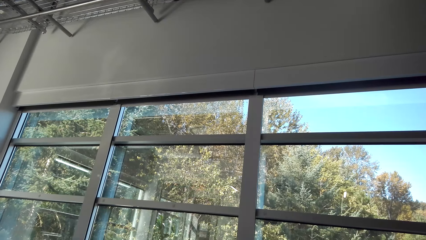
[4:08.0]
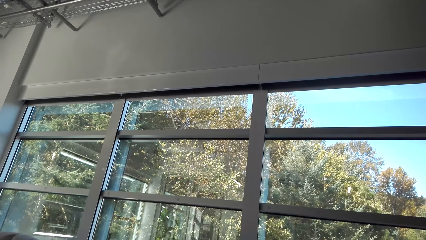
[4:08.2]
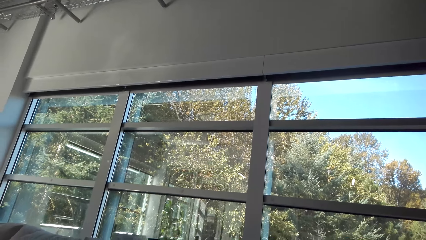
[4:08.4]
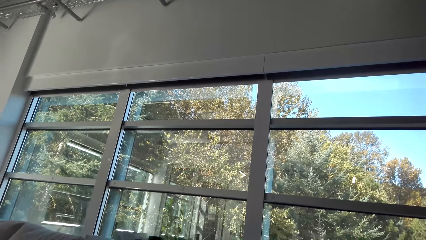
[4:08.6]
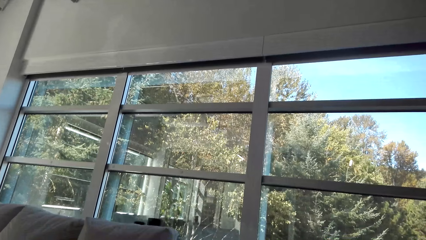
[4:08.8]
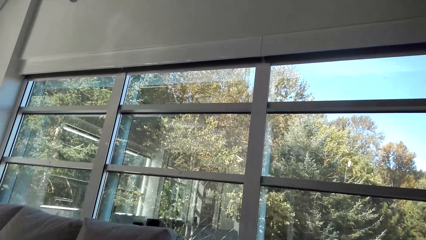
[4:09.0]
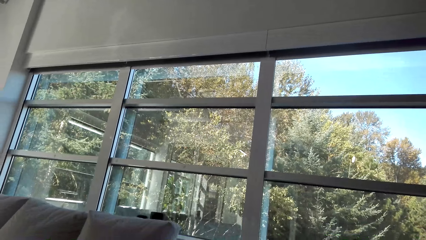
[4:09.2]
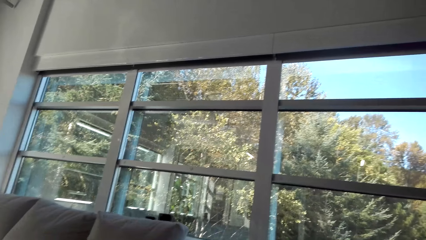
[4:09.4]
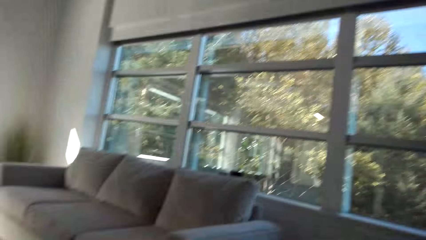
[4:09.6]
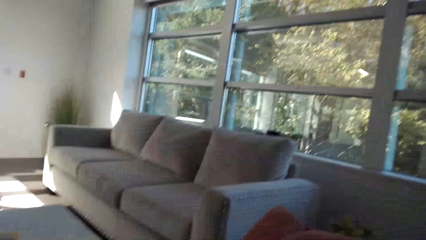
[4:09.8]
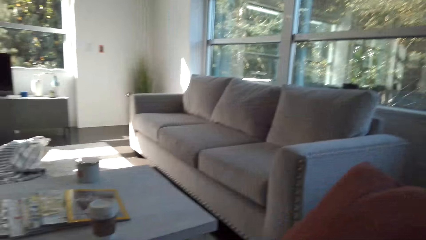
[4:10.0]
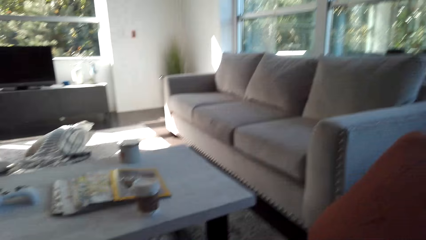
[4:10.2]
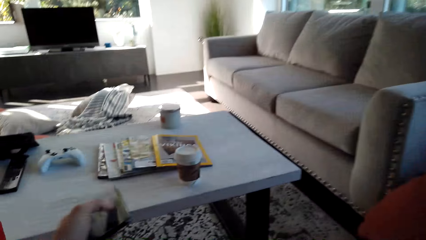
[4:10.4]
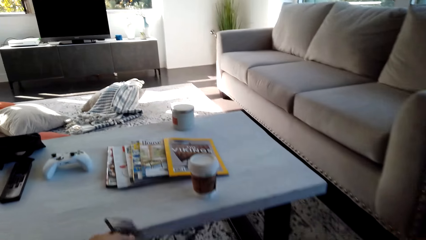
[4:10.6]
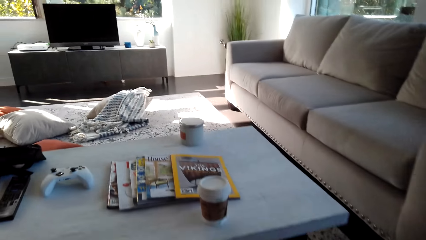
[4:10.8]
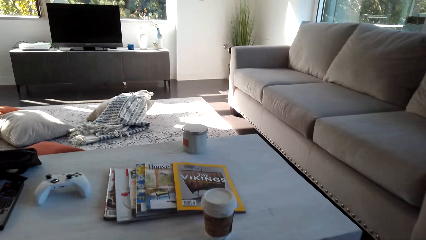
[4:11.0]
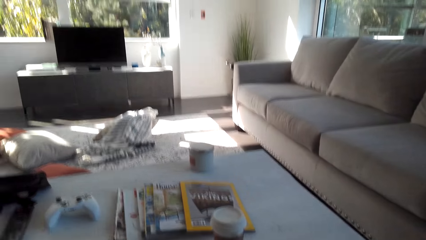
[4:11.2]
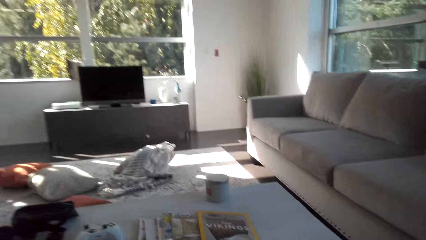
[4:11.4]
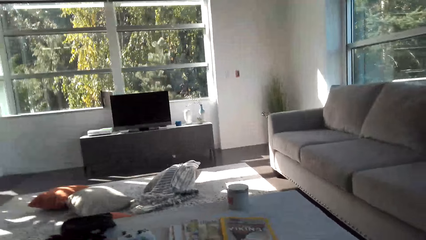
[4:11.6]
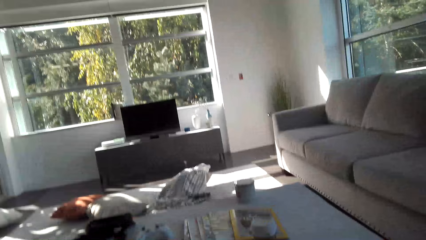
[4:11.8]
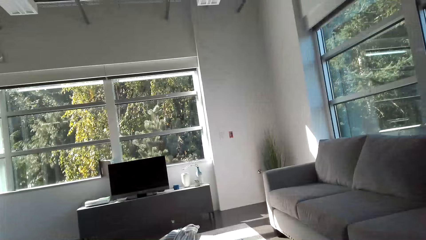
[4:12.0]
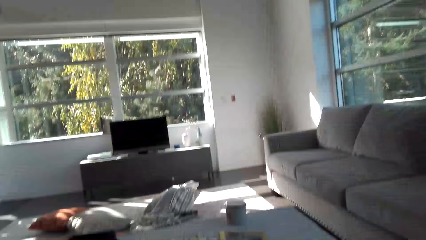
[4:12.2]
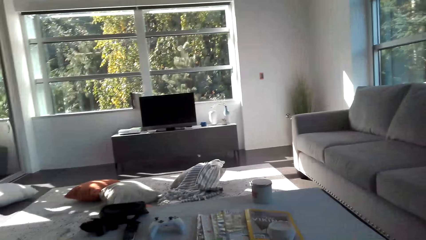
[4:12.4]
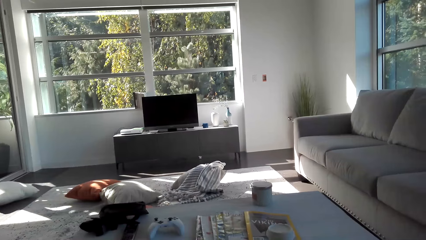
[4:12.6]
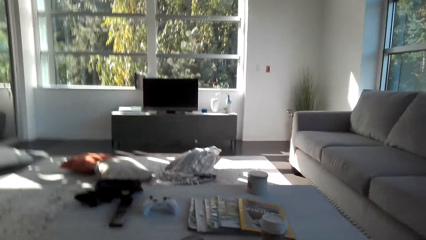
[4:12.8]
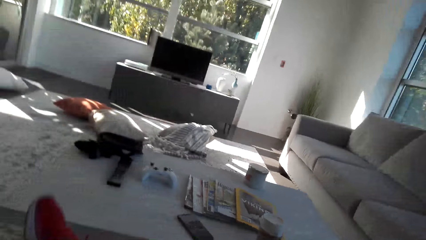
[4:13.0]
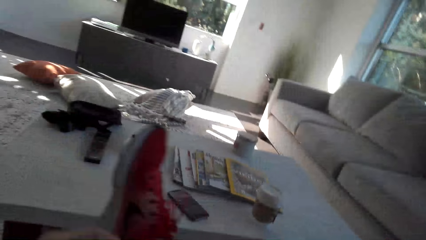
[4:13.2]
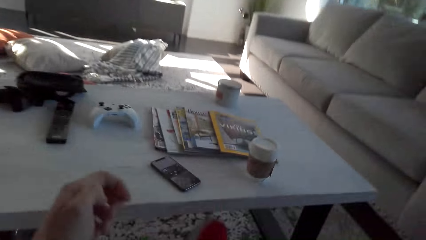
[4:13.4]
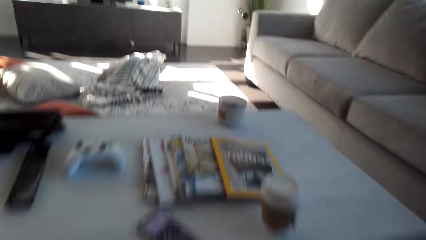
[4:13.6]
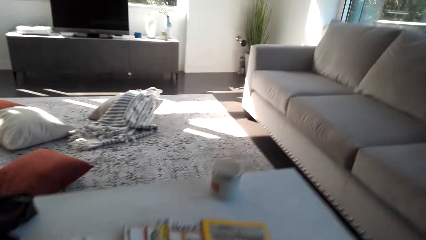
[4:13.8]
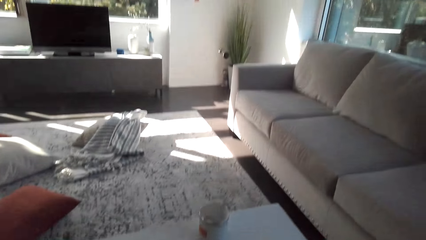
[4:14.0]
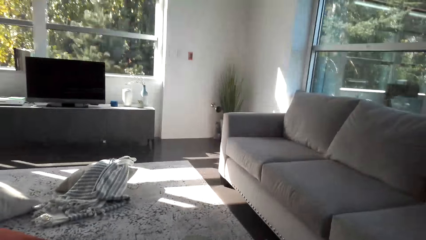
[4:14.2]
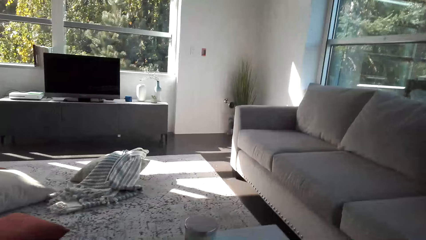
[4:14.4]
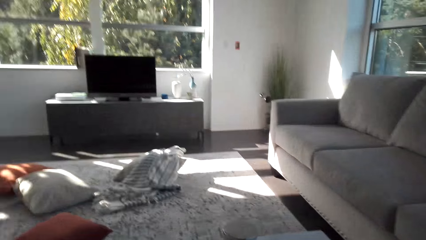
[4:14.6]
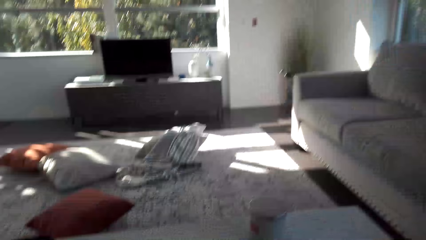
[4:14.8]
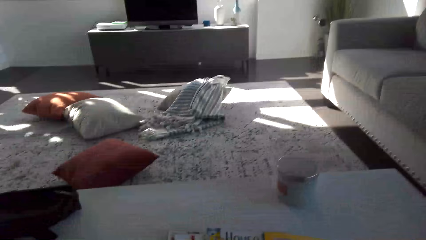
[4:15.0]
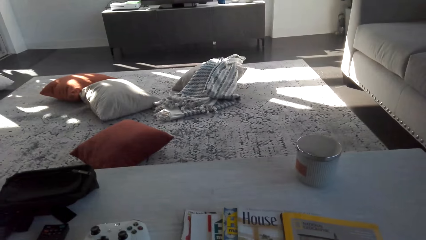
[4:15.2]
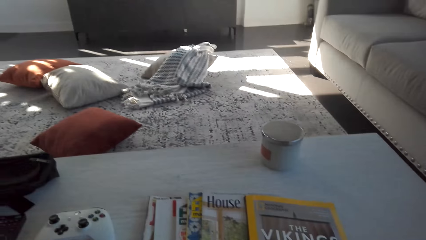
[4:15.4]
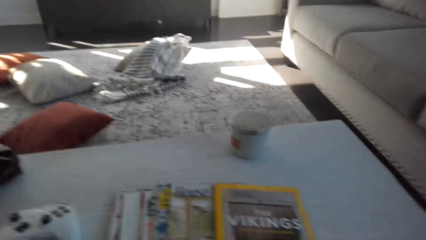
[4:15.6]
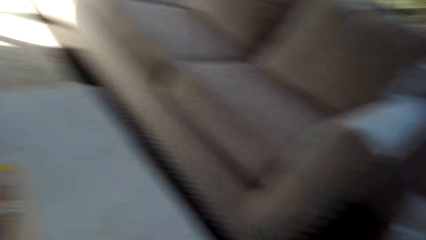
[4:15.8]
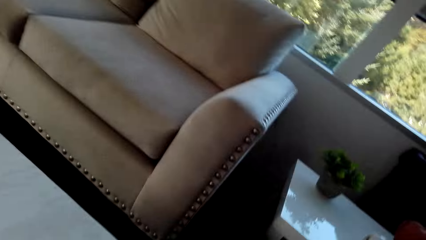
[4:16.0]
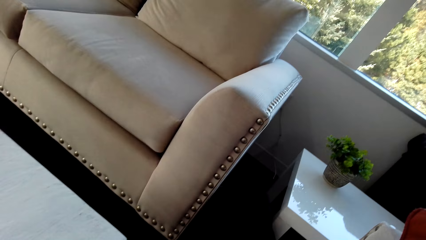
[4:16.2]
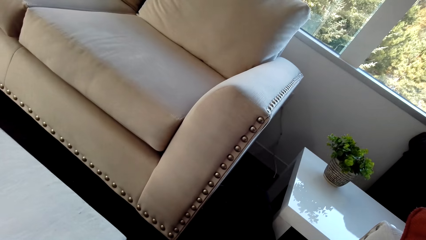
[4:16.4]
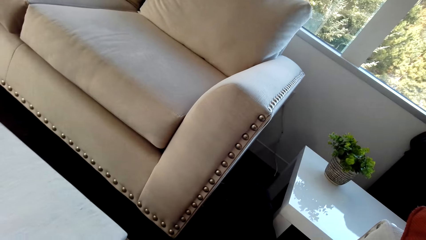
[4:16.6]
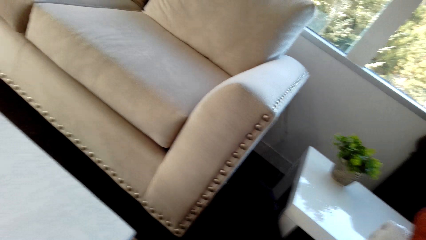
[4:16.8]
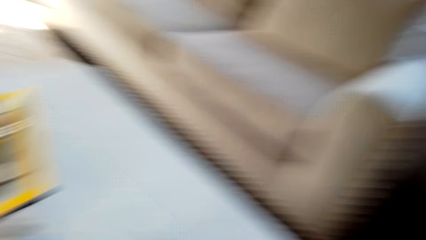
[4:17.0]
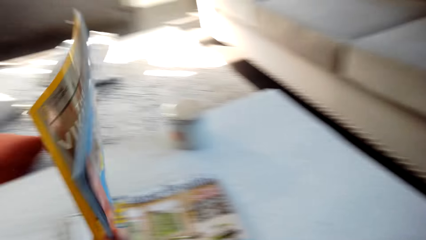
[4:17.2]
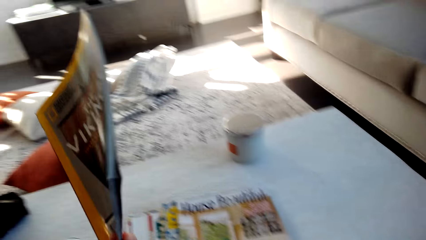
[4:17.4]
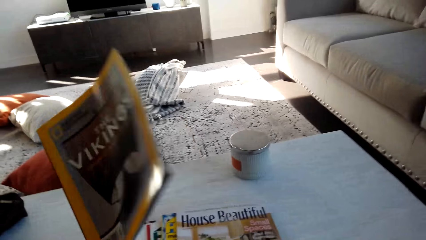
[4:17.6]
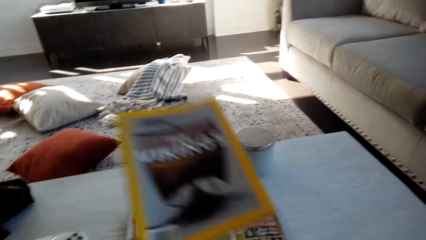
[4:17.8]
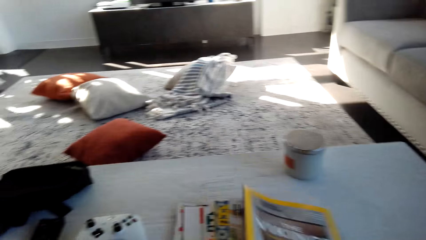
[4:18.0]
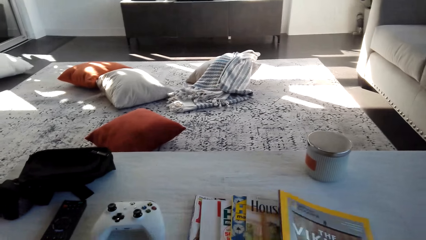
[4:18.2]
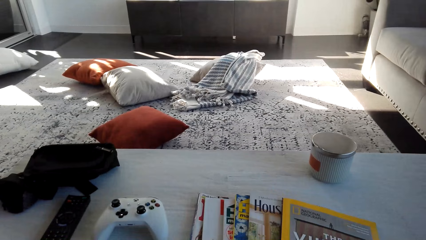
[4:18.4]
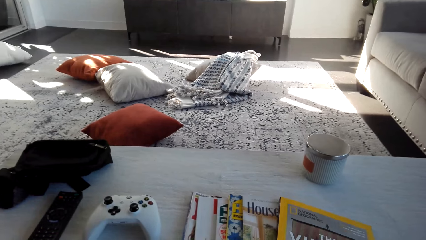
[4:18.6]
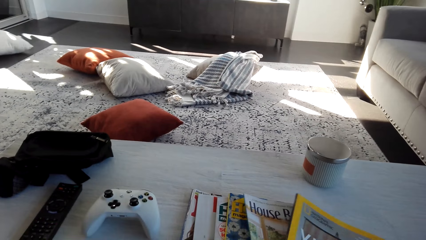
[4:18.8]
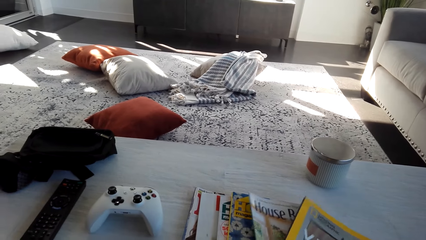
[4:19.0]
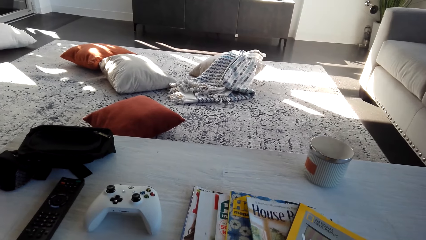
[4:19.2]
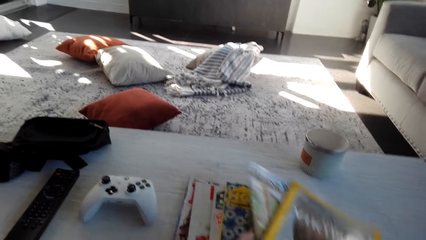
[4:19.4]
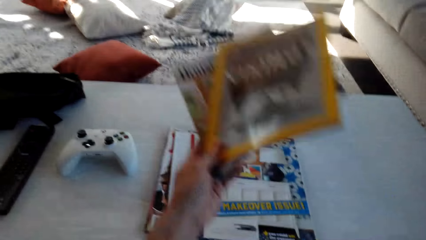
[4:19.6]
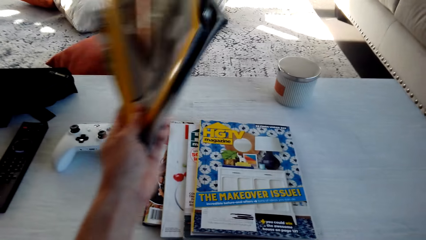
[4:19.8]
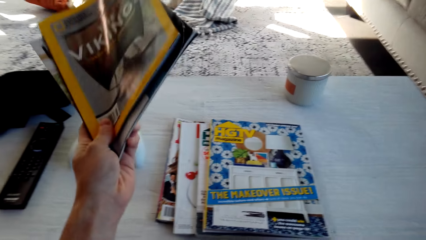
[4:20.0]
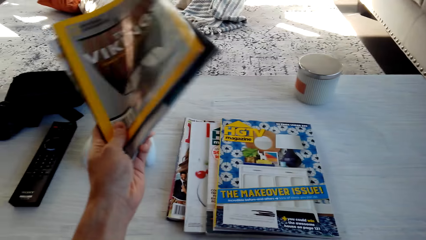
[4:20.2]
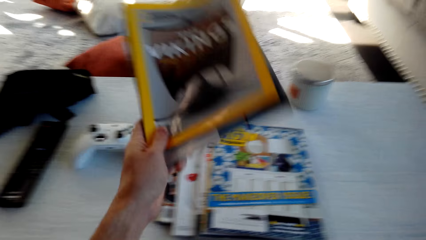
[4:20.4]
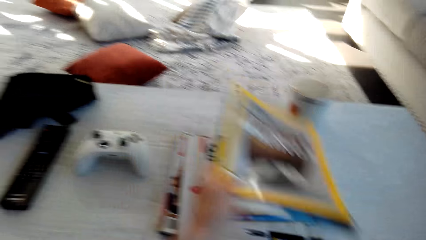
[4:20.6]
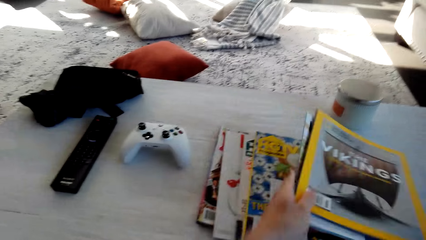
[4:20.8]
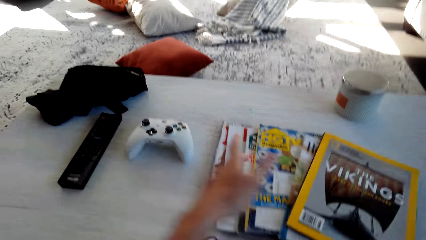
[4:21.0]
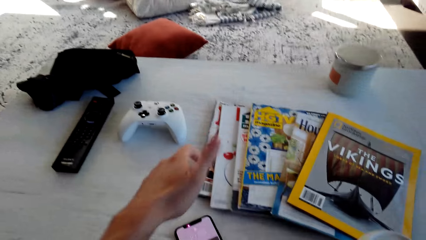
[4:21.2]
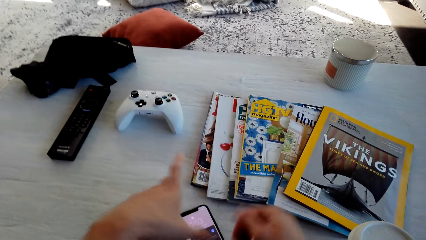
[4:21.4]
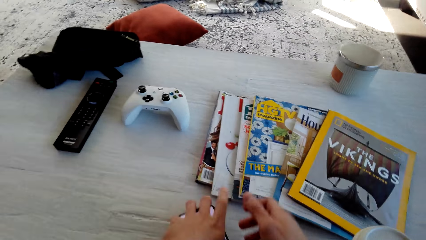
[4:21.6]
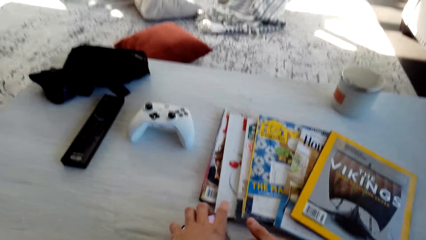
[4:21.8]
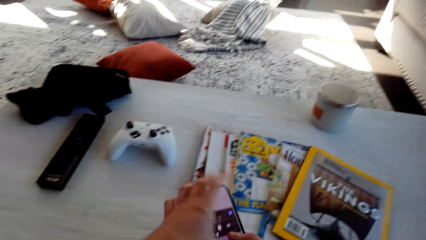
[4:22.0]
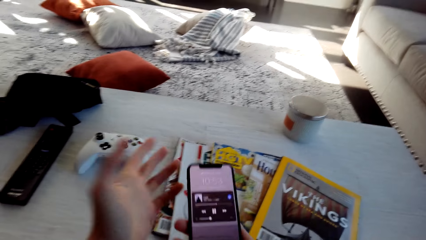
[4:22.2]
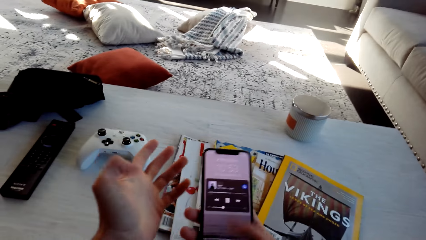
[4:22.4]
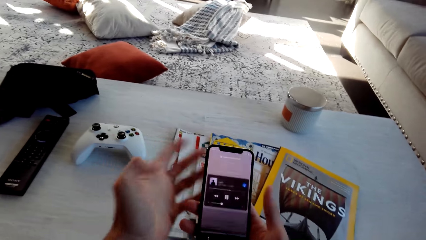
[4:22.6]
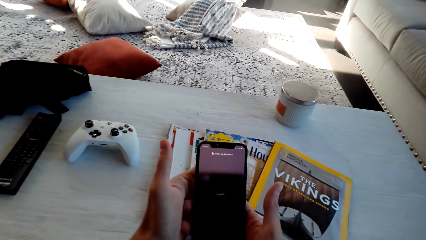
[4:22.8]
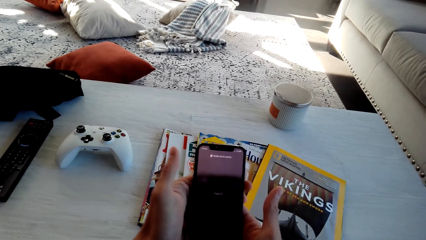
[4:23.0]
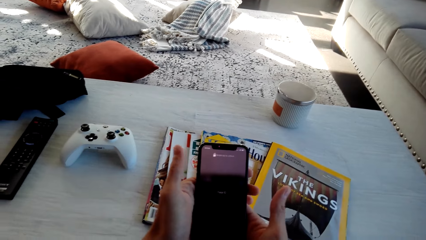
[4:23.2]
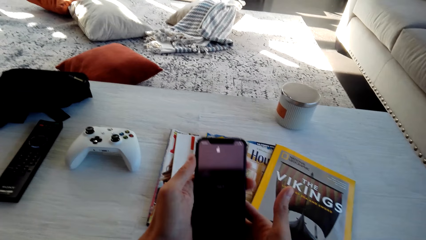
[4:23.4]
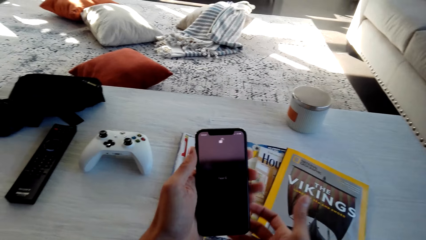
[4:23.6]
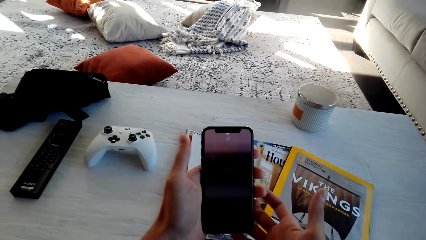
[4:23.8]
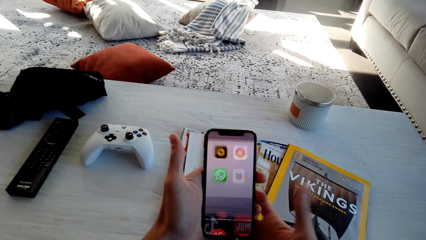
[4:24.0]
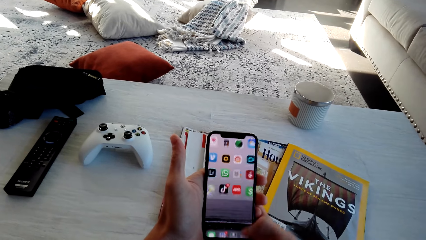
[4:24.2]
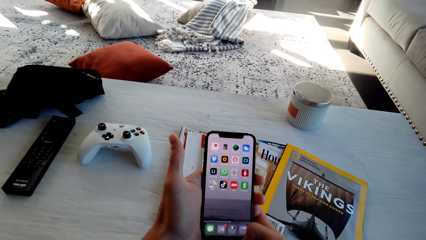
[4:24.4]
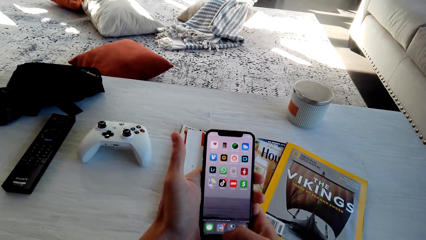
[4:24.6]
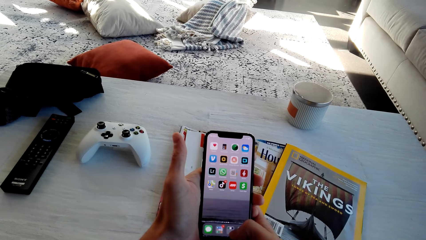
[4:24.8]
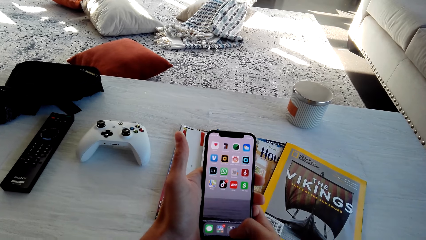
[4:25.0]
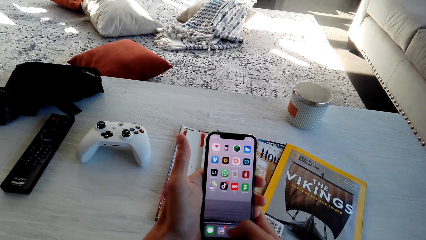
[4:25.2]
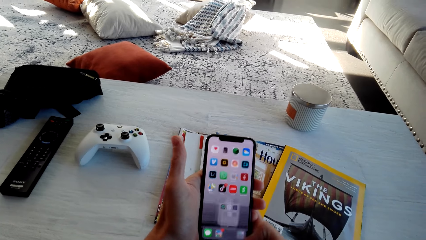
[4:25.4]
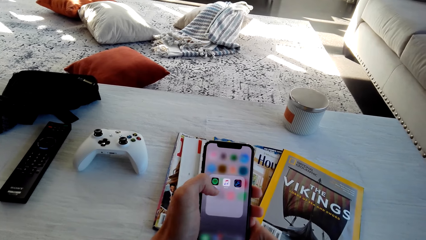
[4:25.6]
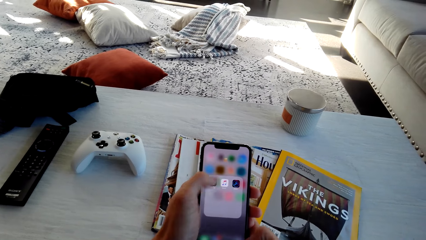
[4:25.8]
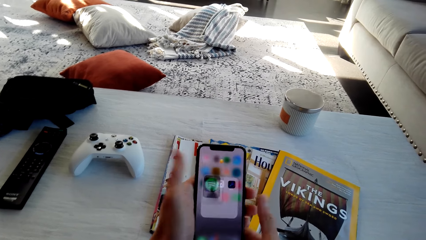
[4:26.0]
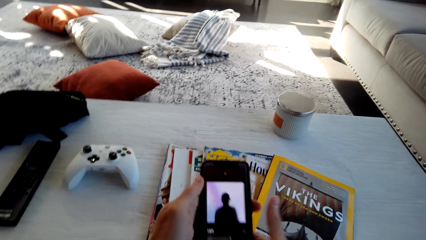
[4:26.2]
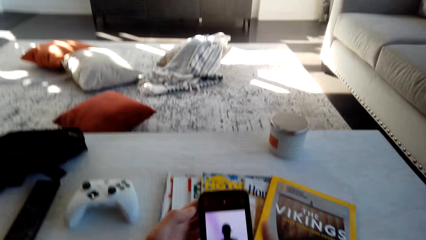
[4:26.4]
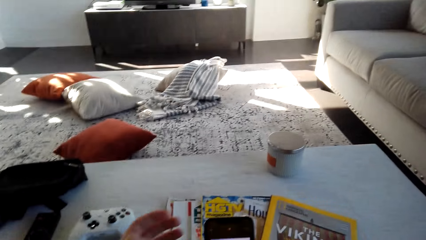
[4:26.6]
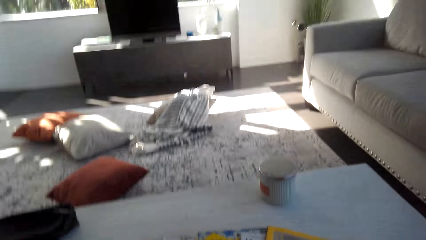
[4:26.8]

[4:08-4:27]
The camera wearer takes a shoe, looks around the house, and takes a magazine. They put the magazine on the table. They take the magazine. They lift magazines. They put the magazine on the table. They take a phone. They operate the phone.
